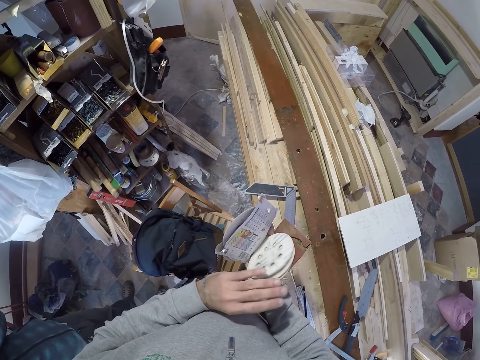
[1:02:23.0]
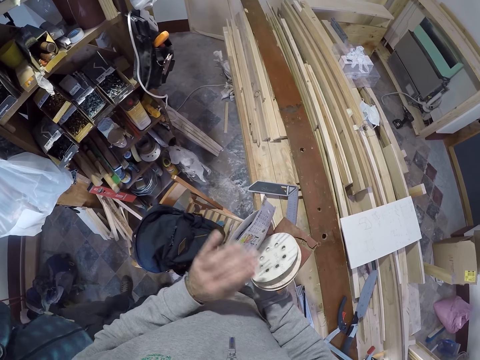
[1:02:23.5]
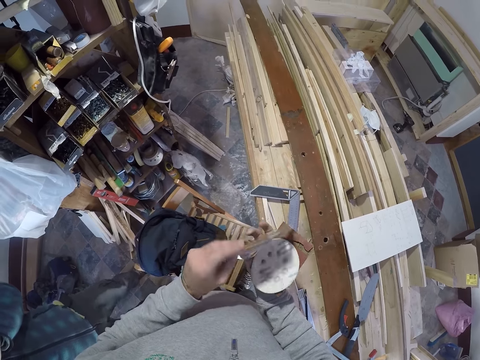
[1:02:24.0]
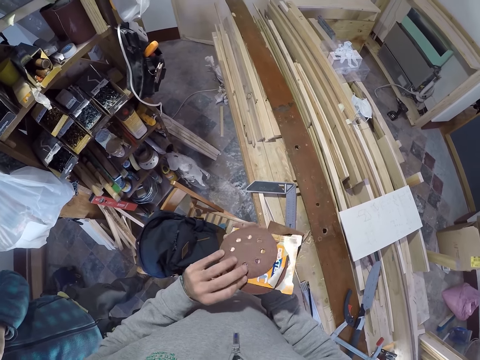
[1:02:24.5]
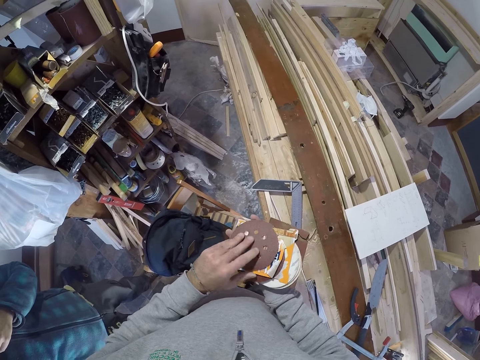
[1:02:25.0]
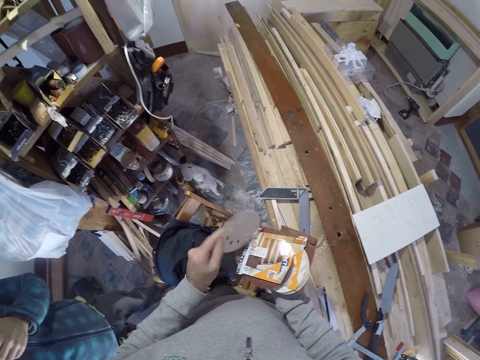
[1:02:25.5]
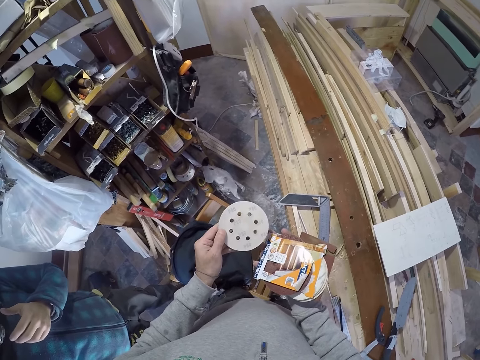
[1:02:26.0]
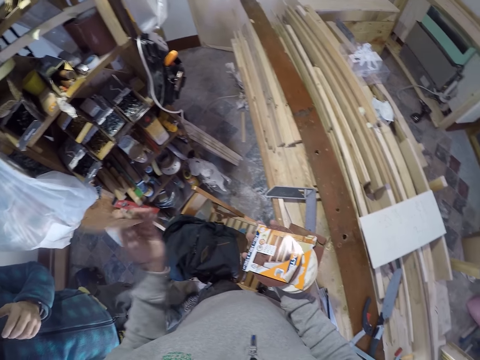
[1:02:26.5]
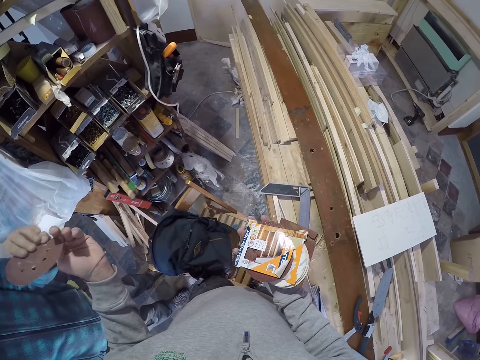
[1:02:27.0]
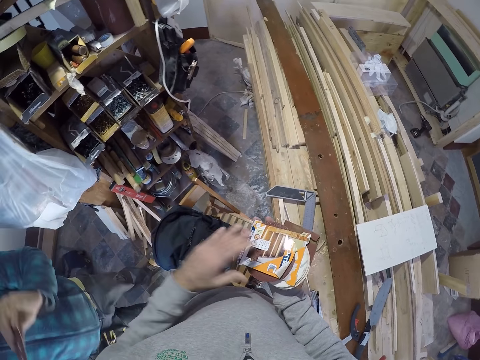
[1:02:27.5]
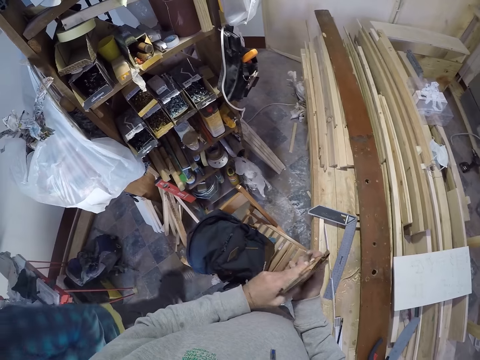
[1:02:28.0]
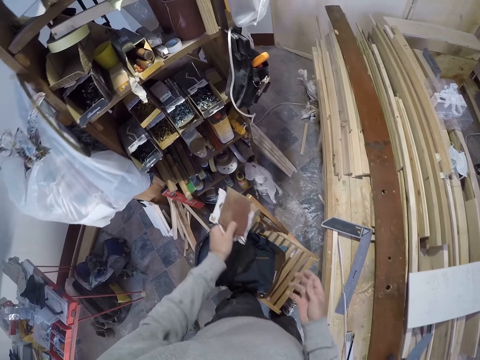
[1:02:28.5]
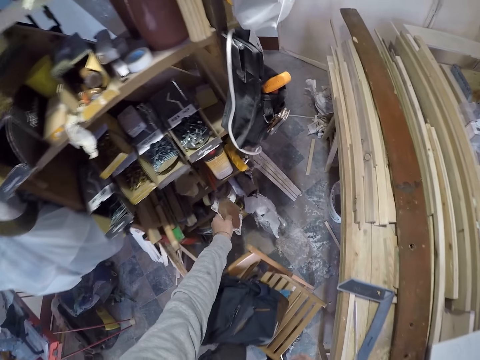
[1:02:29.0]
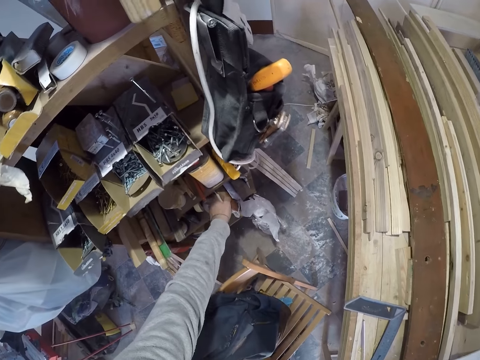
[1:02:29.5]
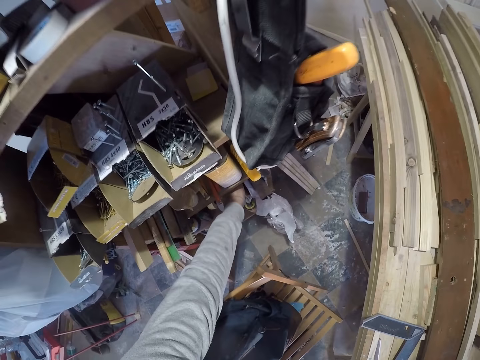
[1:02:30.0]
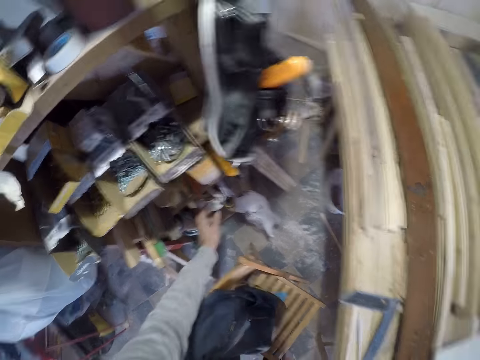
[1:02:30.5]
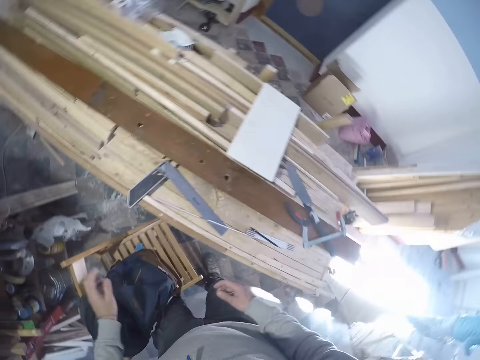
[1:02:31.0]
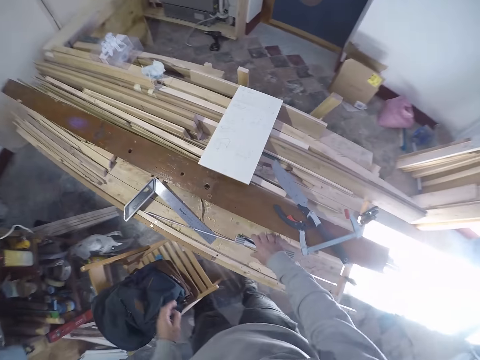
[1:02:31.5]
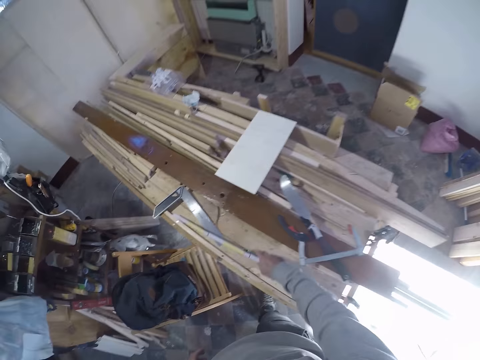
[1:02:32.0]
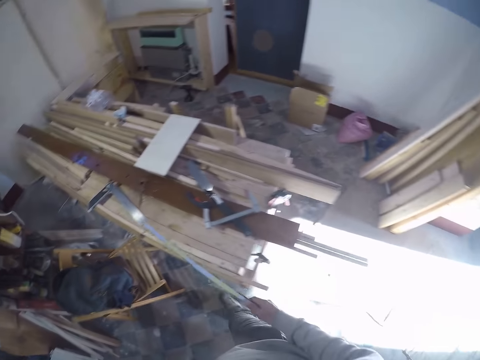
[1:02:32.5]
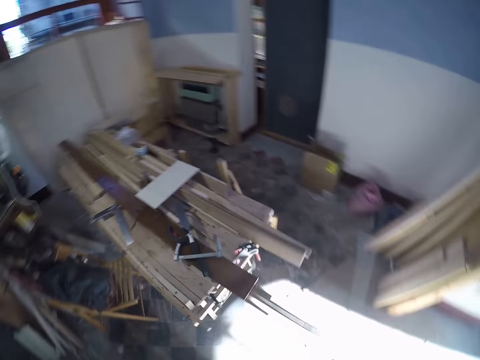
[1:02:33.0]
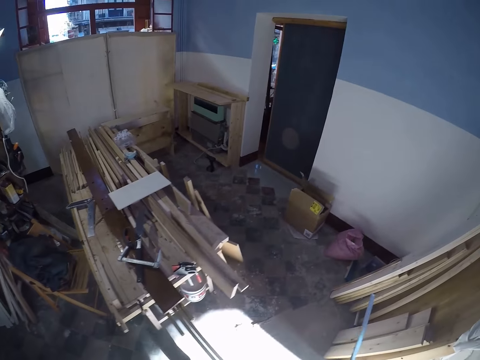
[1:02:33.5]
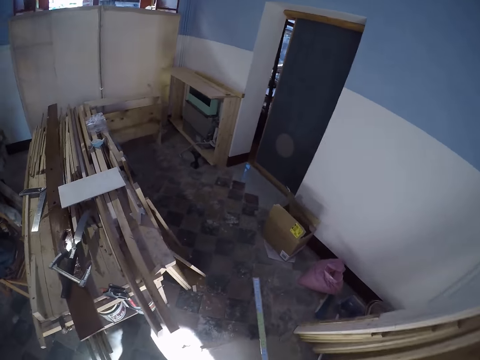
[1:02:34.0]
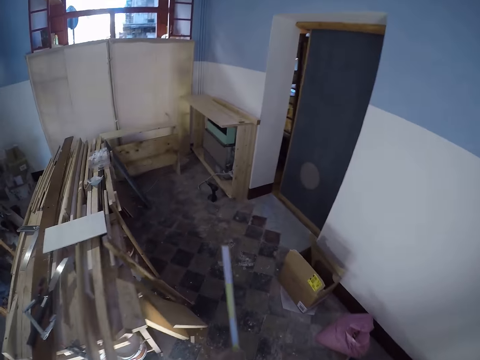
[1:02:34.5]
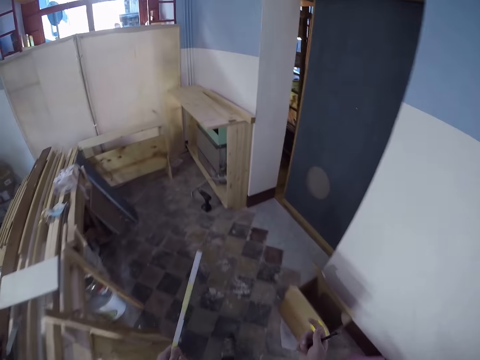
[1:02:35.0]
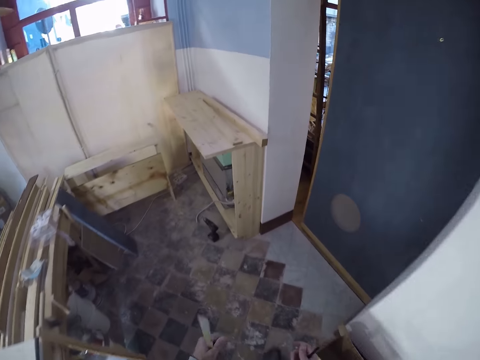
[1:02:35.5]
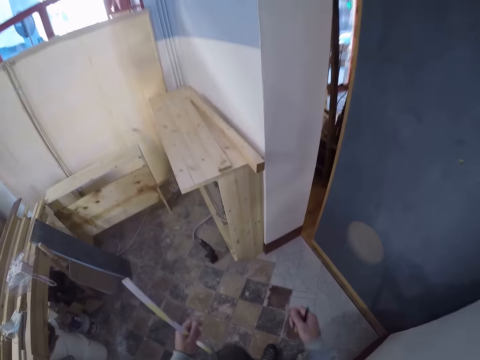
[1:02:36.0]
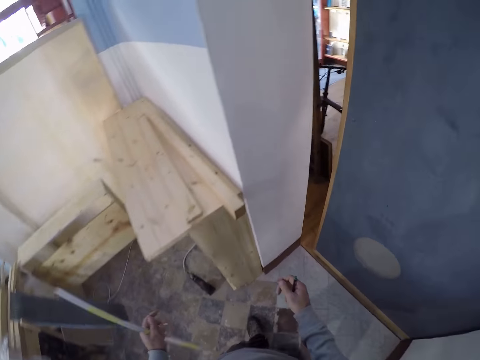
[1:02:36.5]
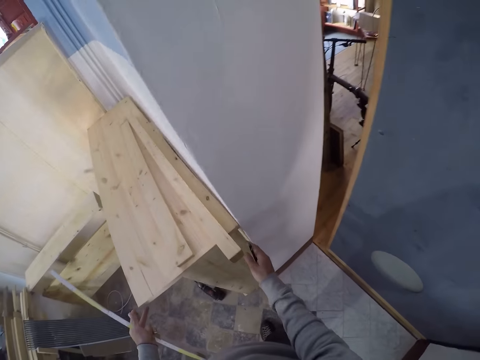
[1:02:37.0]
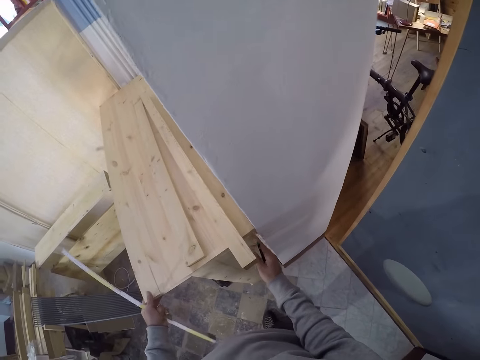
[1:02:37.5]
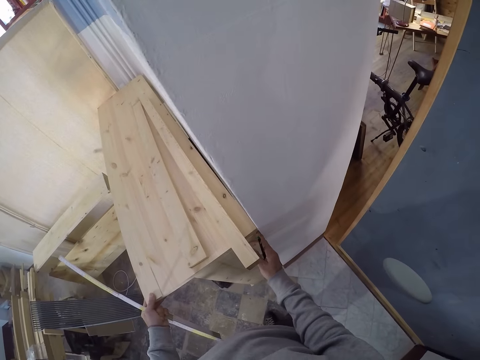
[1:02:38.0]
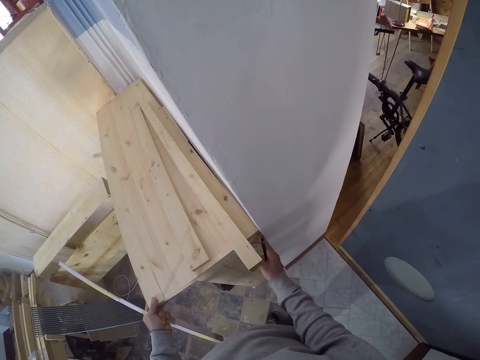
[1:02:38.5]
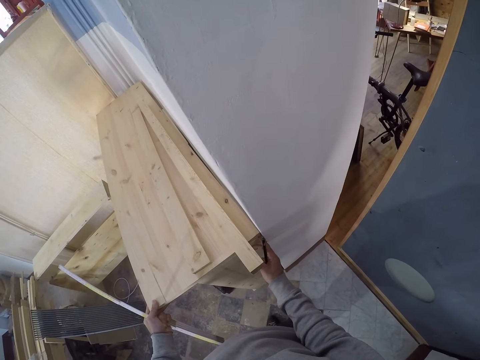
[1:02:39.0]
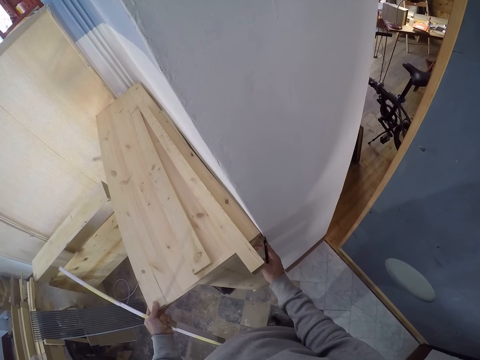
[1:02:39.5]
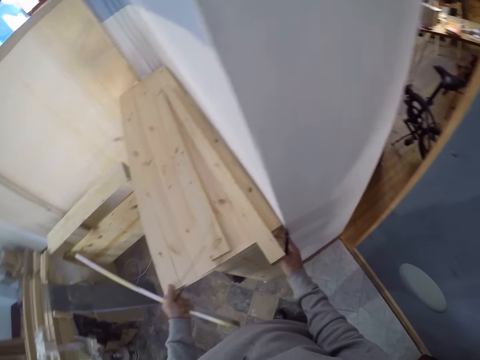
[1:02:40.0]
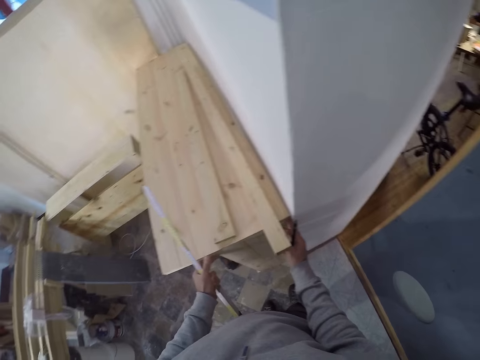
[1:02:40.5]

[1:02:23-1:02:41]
The camera wearer picks up the sandpaper with the left hand. He passes a sanding disc from the set of sanding discs to a man. The man takes the sandpaper. The camera wearer moves the sandpaper to the left hand. He drops the set in the rack with his left hand. He picks up the ruler on the workbench with his right hand and picks up the pen on the workbench with his right hand. He walks in the room. He adjusts the wood on the bench with both hands.

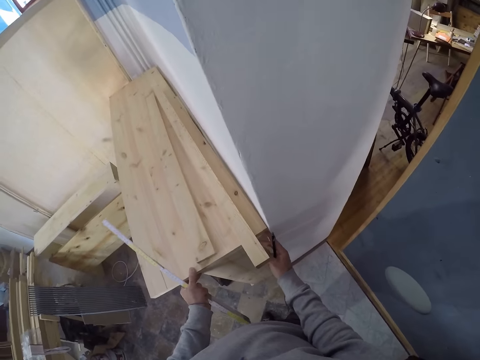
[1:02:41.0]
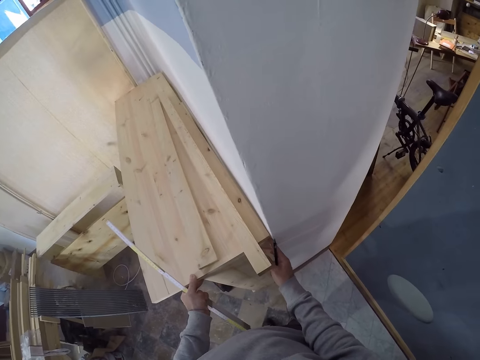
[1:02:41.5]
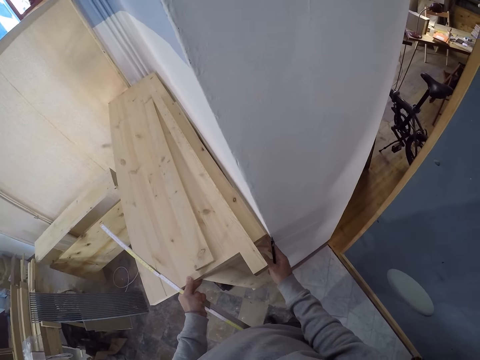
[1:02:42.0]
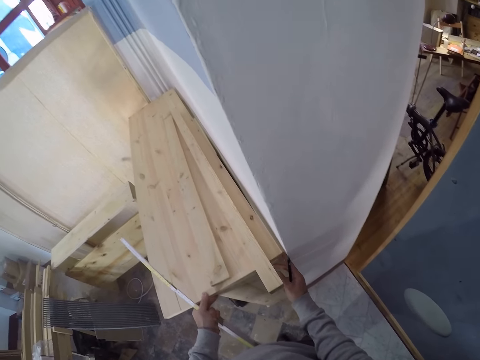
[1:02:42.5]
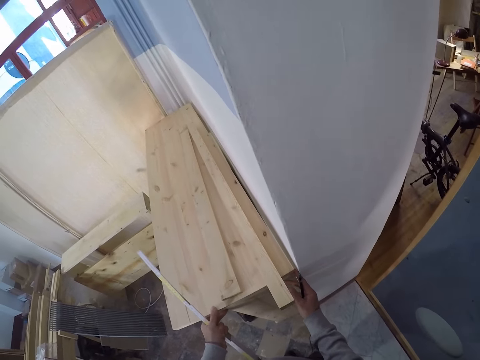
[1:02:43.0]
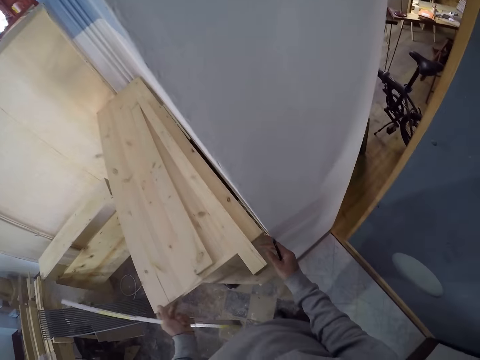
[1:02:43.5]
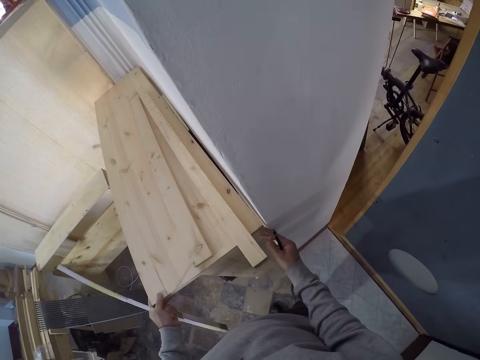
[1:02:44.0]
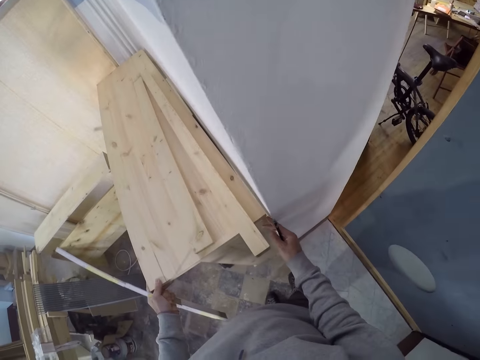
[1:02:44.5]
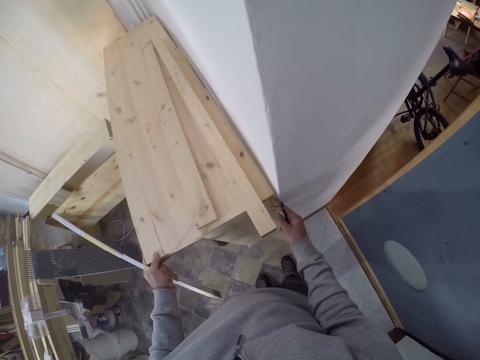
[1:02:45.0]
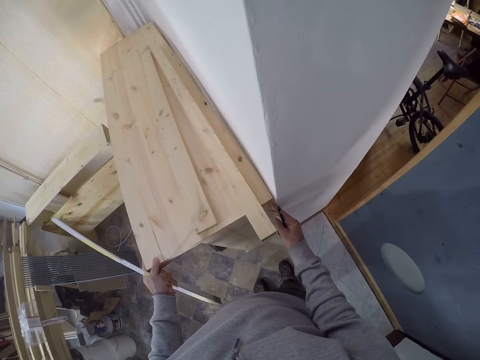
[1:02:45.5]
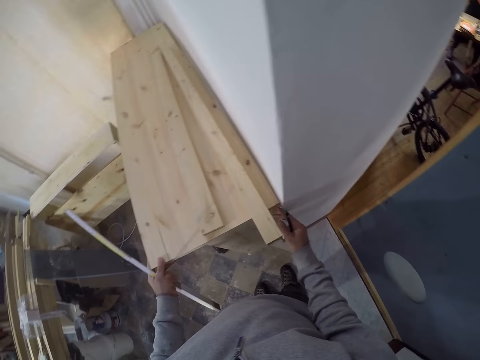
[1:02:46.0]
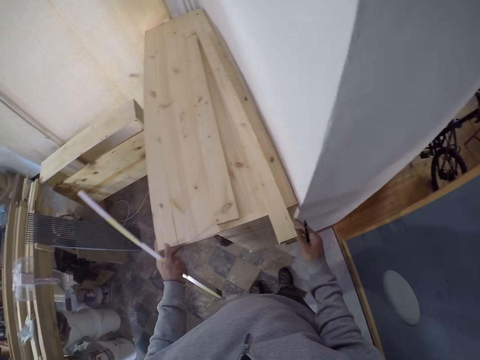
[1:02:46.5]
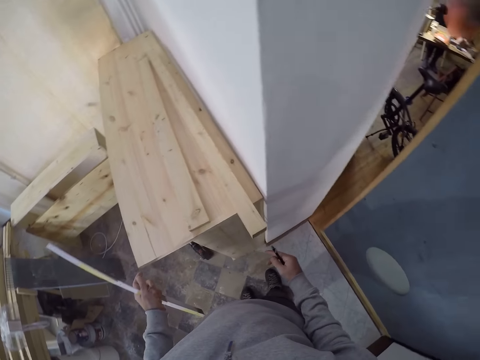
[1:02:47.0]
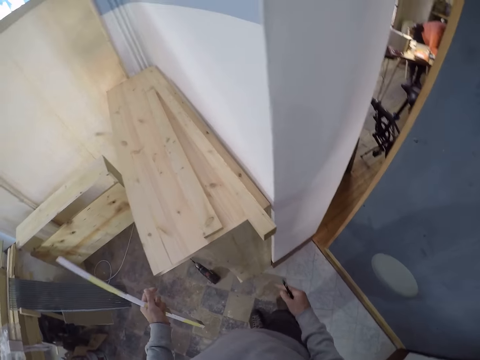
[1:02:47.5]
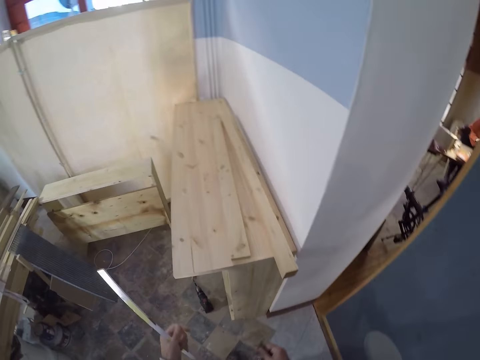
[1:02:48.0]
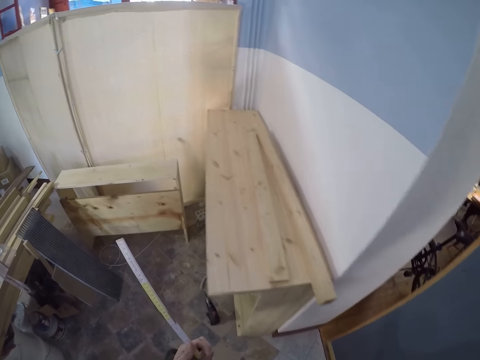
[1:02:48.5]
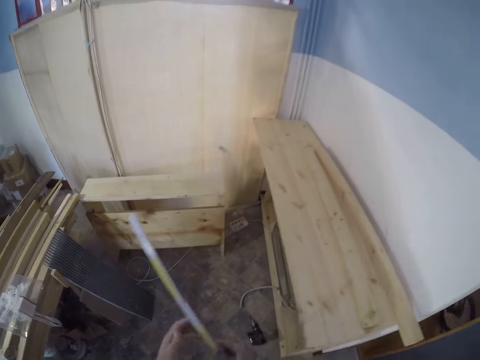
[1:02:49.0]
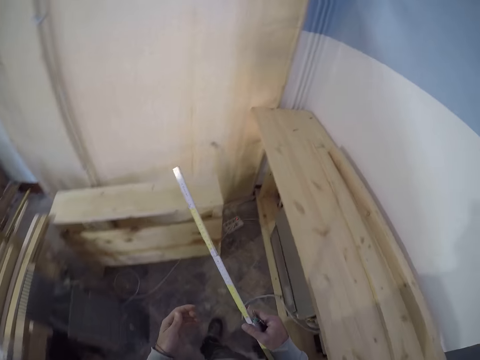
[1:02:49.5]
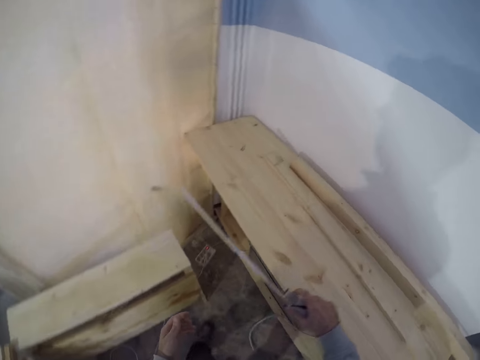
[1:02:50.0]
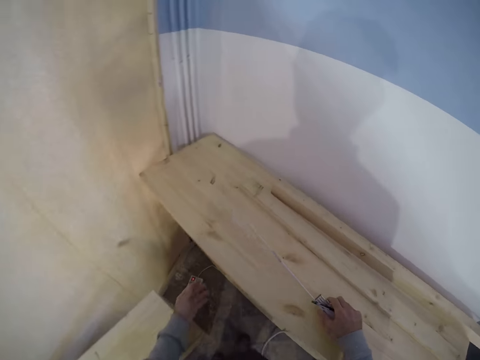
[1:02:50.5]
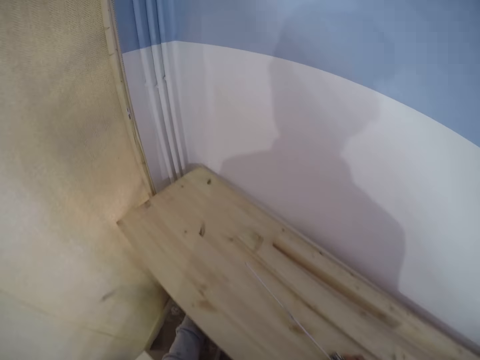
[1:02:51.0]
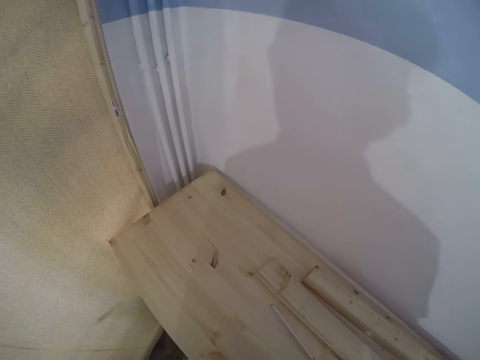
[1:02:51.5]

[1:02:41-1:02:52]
The camera wearer walks in the room. He passes the ruler to his right hand from his left hand. He adjusts the bench with his left hand.
